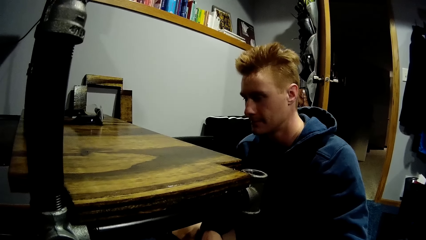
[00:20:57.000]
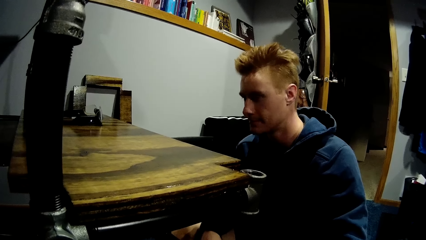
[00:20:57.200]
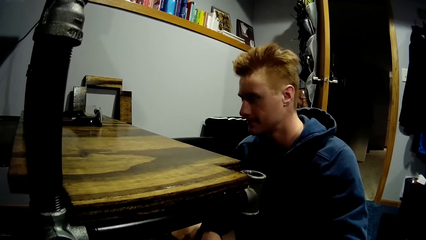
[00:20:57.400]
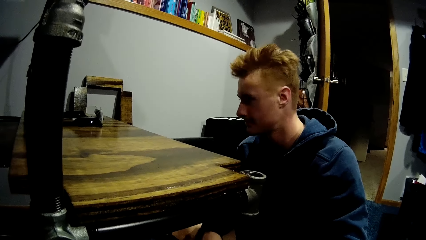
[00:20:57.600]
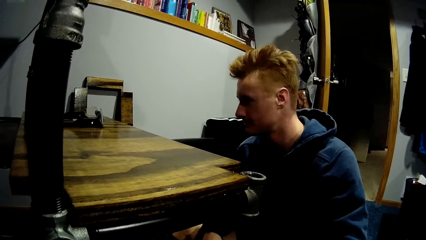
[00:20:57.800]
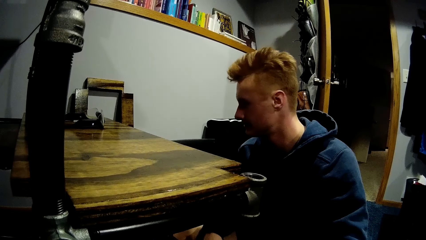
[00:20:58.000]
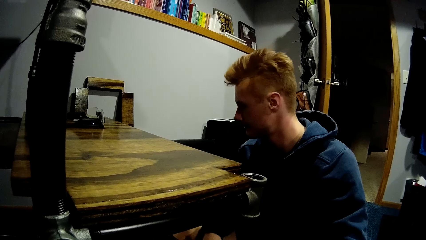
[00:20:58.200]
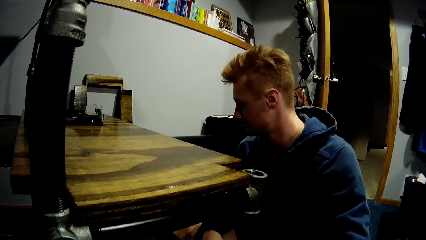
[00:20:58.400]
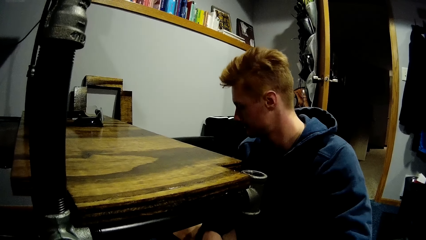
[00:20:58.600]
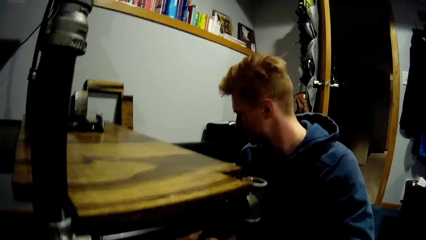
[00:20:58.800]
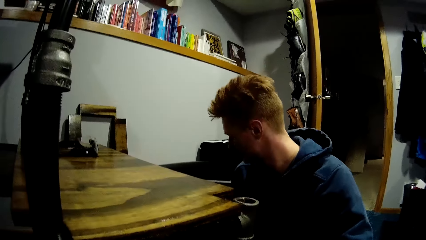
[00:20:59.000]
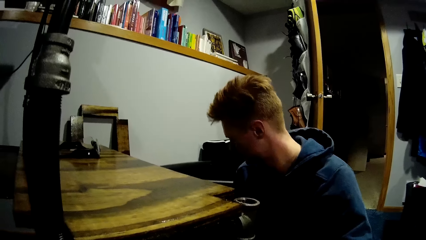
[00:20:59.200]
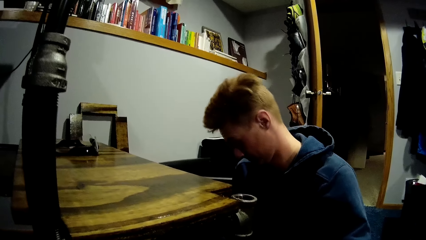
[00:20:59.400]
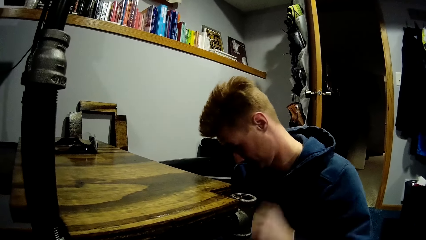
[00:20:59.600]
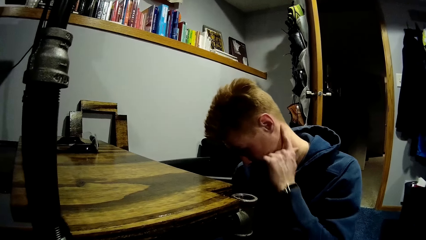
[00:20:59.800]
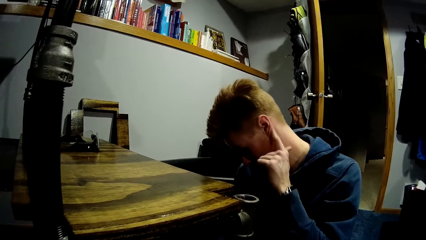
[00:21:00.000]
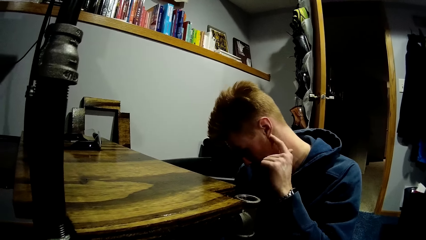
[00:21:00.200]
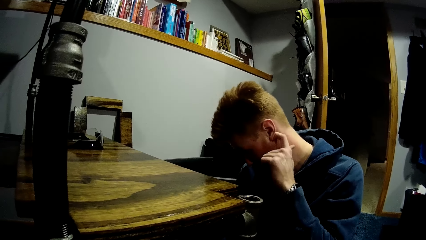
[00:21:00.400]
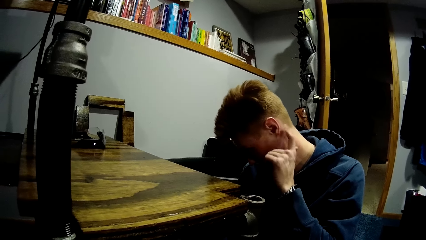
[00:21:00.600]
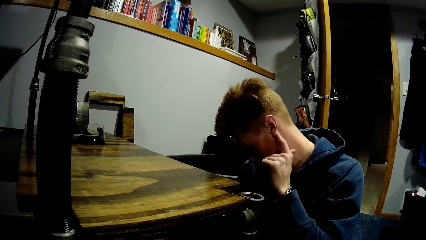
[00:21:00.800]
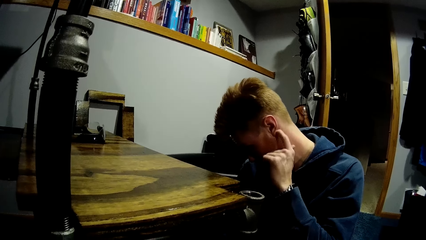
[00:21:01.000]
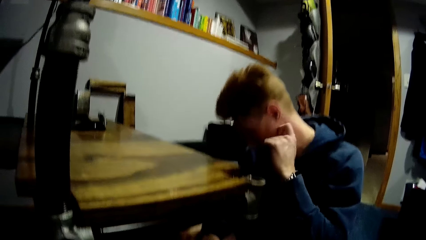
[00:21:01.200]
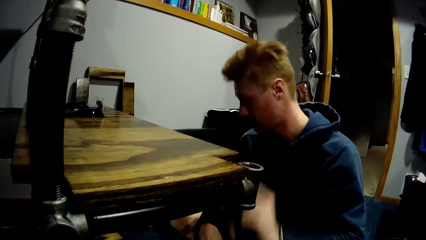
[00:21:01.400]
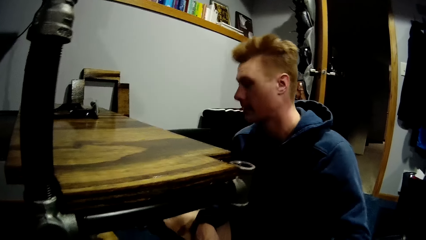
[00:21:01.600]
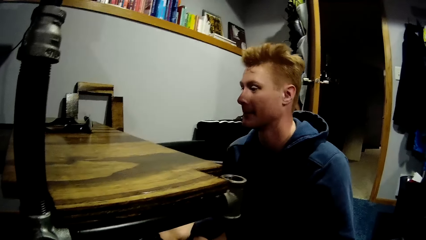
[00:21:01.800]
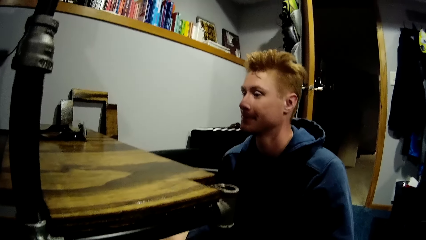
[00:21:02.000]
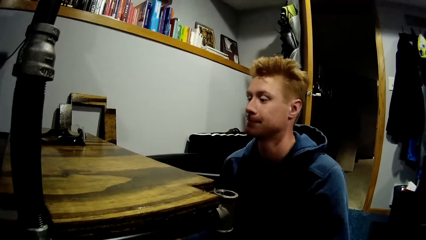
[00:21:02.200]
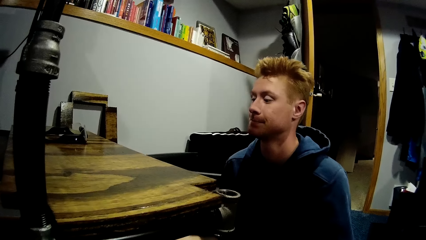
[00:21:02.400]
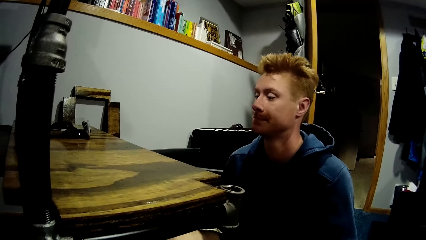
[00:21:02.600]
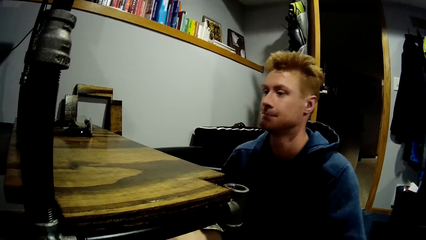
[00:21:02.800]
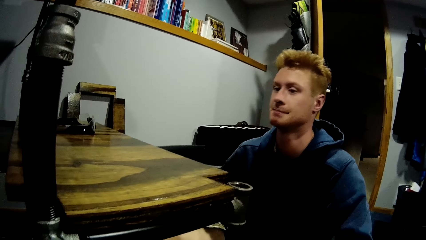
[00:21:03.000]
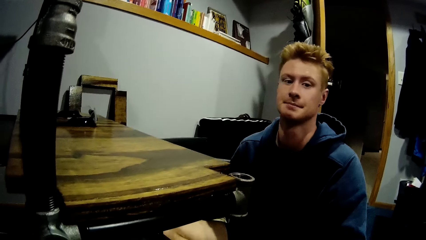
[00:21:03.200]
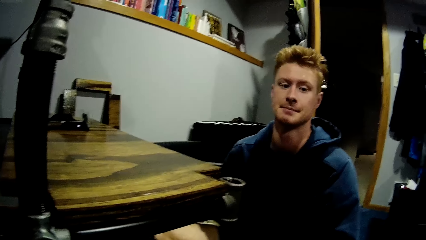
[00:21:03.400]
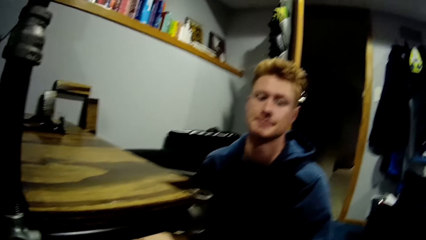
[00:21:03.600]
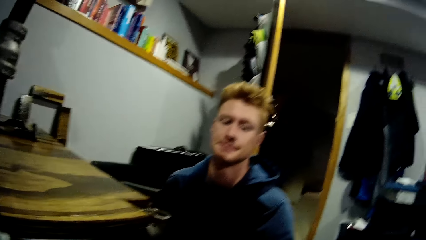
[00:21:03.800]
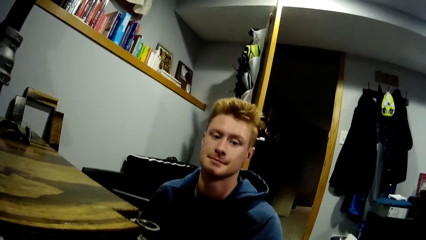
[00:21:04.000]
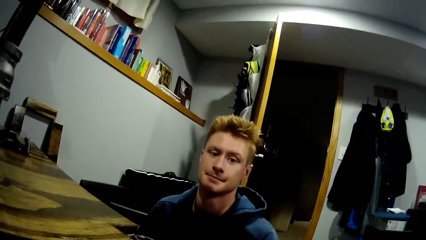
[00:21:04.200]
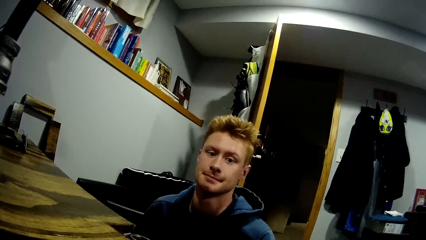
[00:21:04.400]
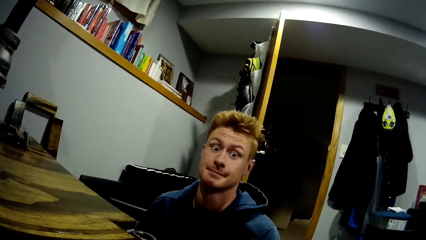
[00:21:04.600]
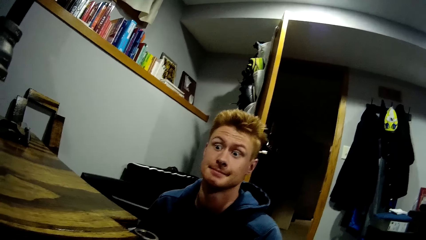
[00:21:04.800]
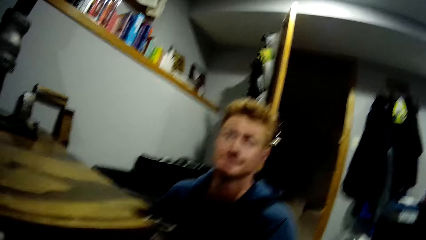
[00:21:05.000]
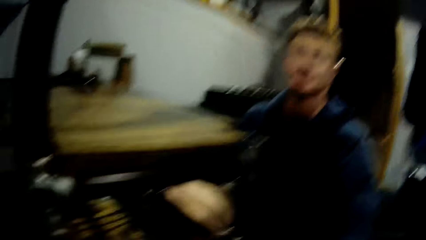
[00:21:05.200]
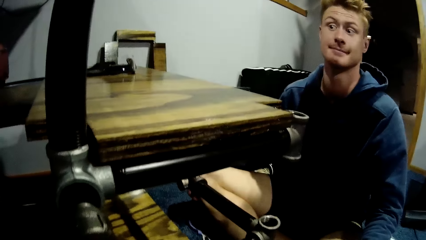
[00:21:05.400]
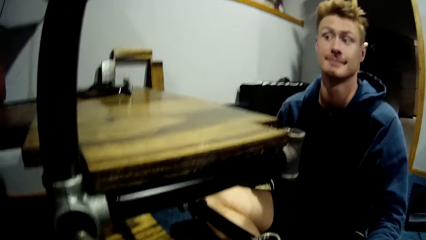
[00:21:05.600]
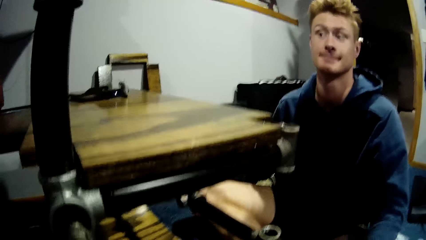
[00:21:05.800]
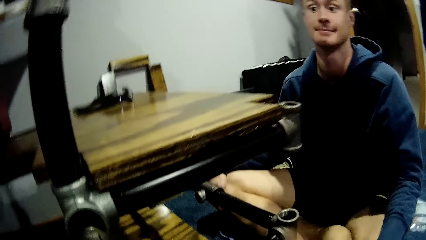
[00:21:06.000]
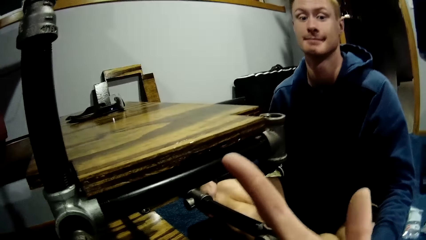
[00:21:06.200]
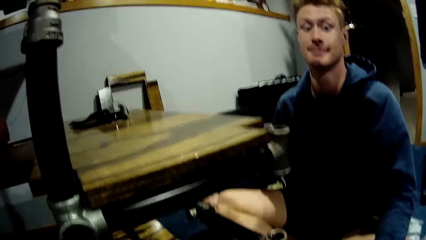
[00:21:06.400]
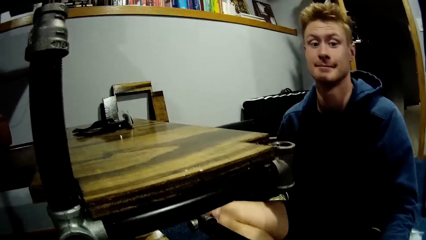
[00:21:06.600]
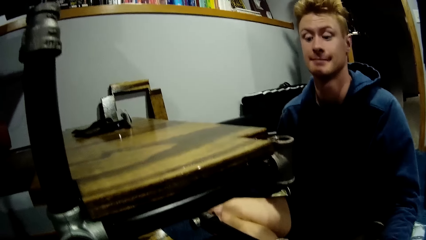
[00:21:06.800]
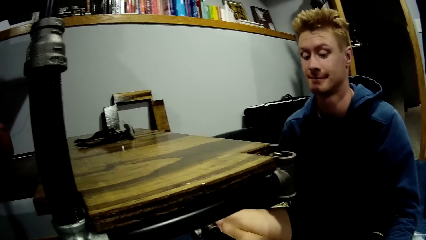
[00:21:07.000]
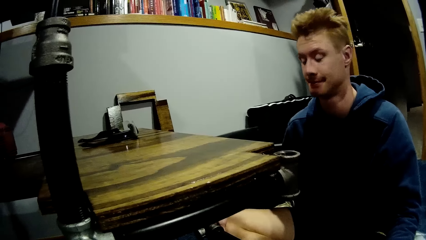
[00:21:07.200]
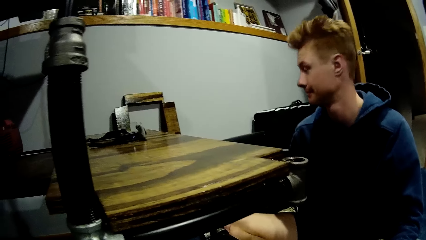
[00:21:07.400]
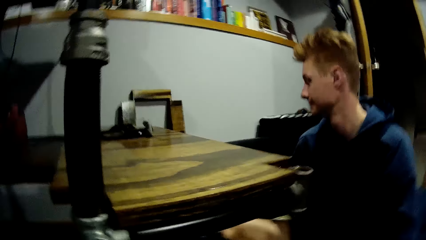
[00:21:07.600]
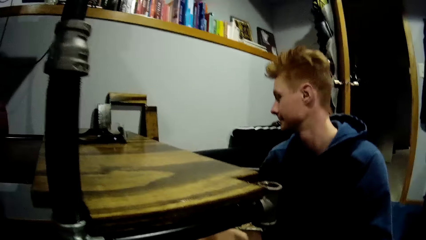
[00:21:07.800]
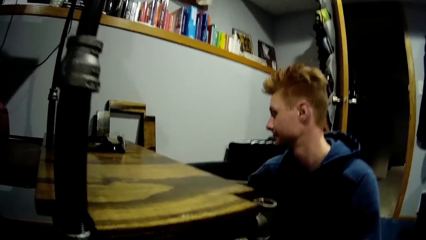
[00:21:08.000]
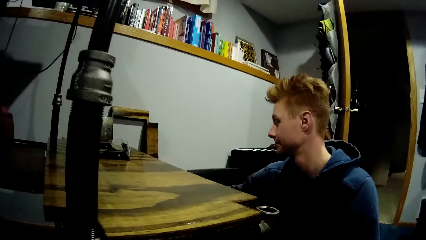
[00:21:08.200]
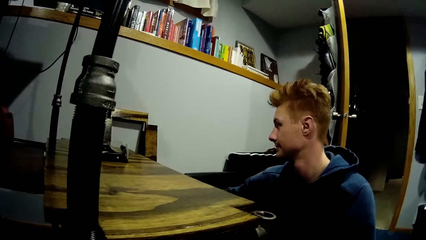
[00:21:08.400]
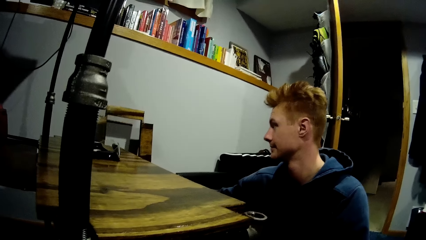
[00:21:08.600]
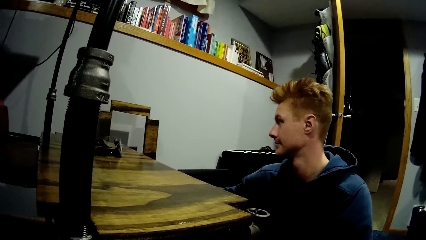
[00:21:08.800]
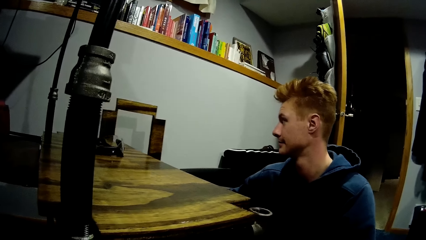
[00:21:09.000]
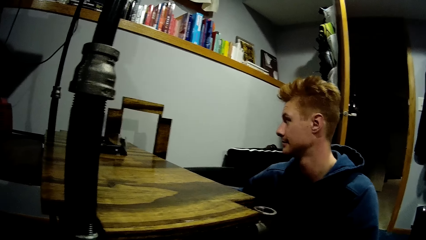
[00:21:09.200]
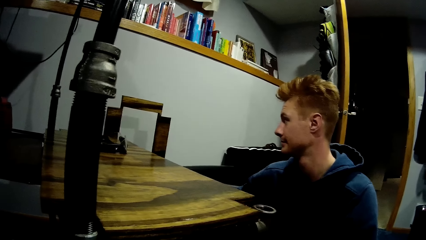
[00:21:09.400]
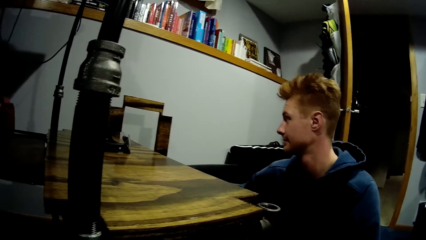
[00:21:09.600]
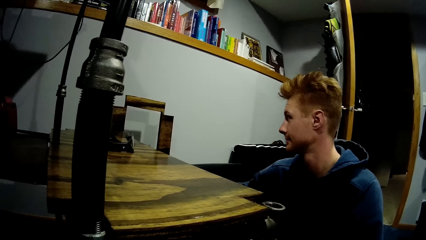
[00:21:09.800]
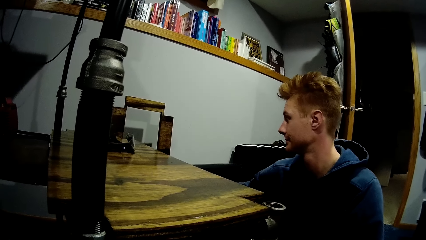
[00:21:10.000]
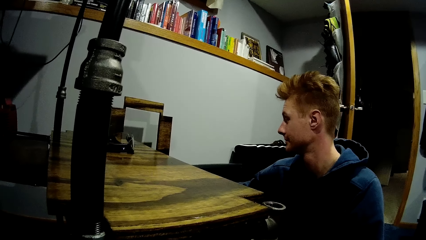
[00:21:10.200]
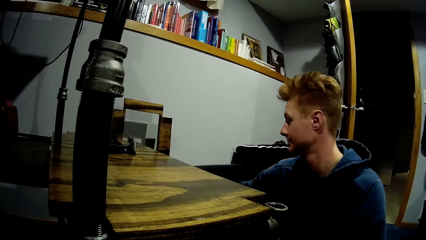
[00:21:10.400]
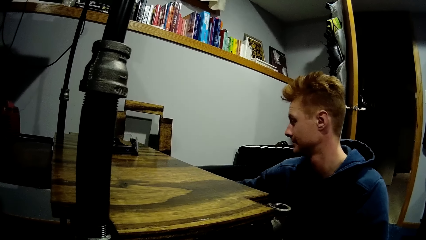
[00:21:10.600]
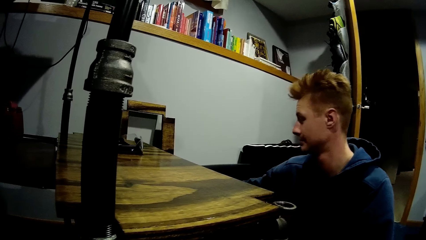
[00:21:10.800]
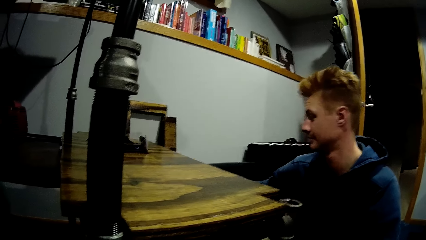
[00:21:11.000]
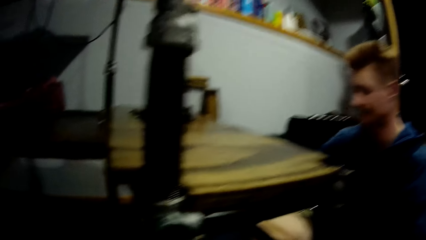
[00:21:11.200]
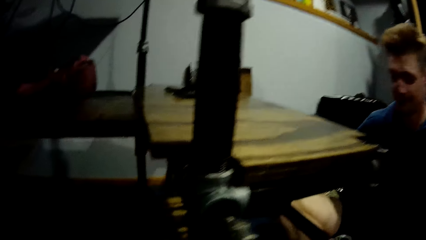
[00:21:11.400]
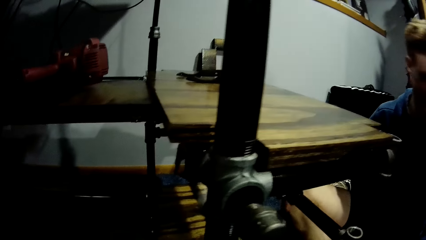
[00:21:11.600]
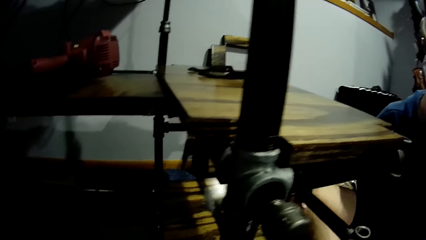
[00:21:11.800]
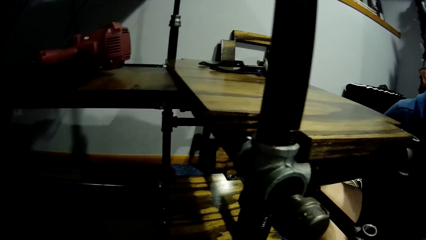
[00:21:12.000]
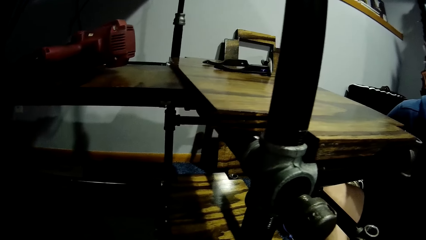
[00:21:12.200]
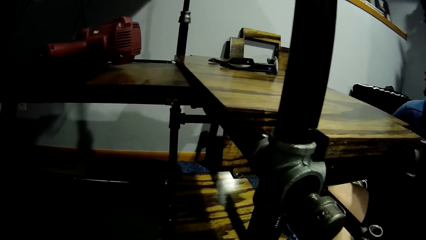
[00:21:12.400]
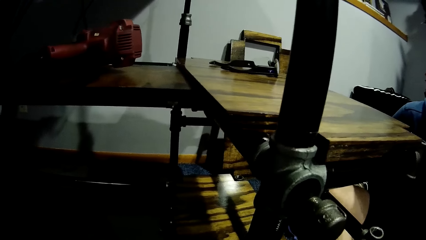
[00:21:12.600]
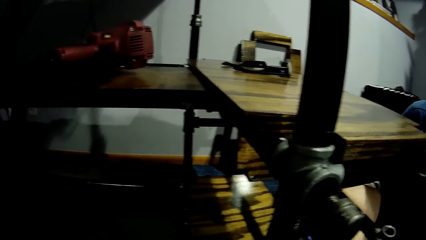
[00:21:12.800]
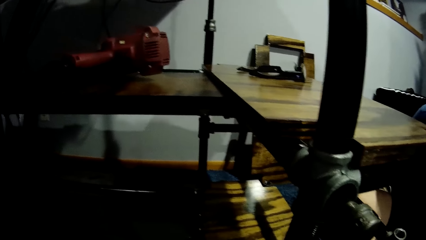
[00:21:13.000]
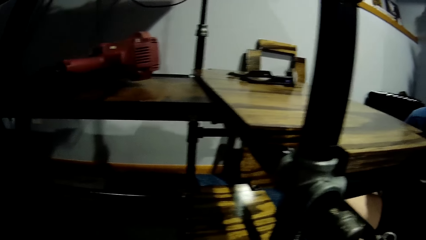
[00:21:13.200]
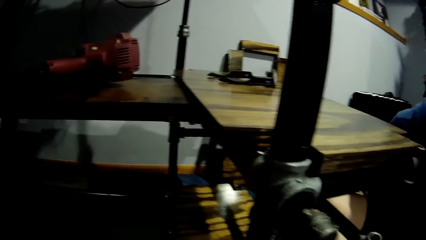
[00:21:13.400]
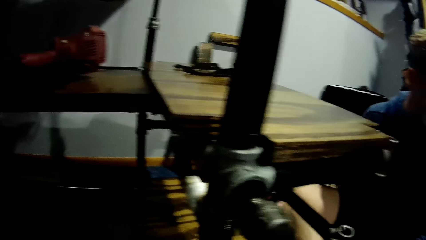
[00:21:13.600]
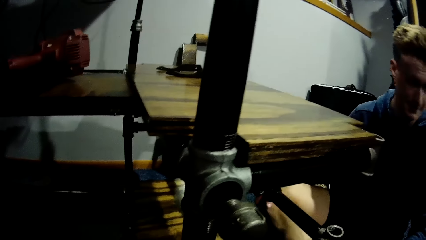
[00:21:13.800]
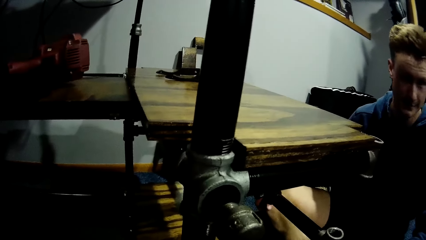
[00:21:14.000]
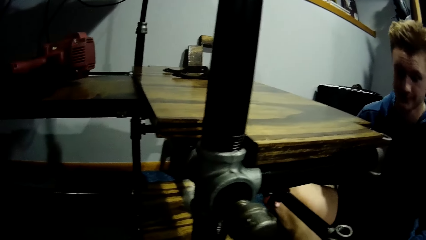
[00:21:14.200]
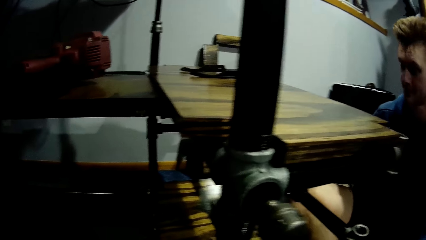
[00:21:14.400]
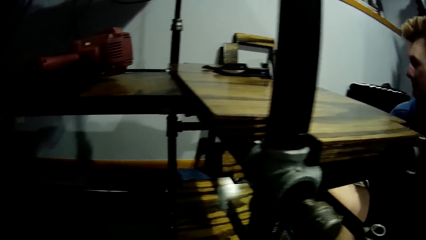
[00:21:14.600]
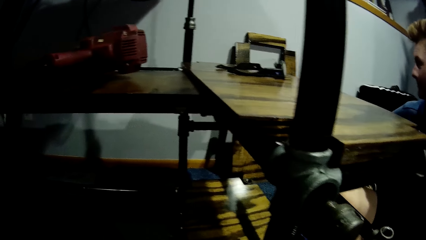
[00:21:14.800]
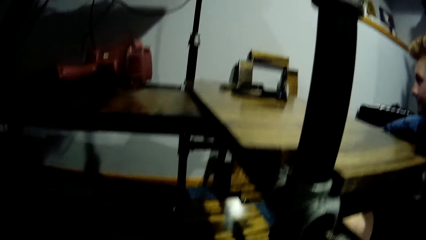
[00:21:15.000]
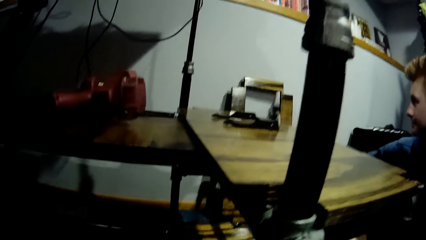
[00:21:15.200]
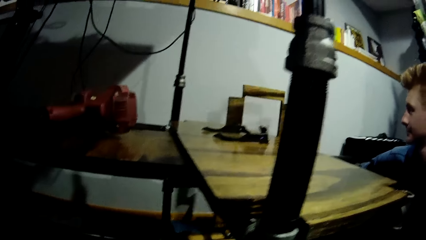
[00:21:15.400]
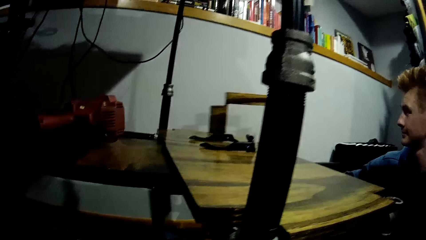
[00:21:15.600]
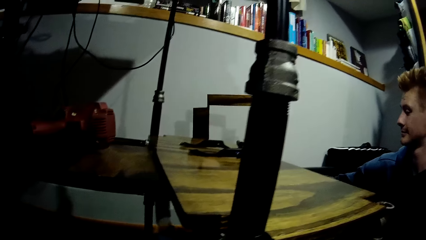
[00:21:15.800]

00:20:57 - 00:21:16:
A man stares at the shelf. The man itches his ear with his right hand. The camera wearer stares at the man. The man looks around. The camera wearer flips fingers. The man picks up the board. The camera wearer stares at the man. The man touches the plank by the wall with his right hand and leans the board on the wall. The camera wearer stares at the shelf. The man looks around.
